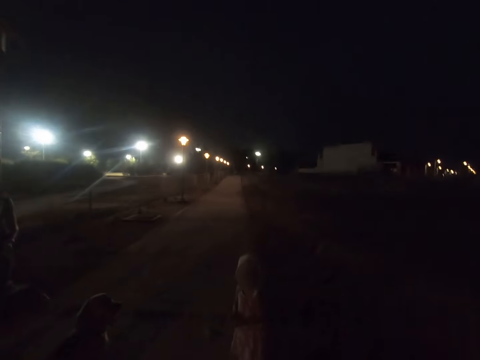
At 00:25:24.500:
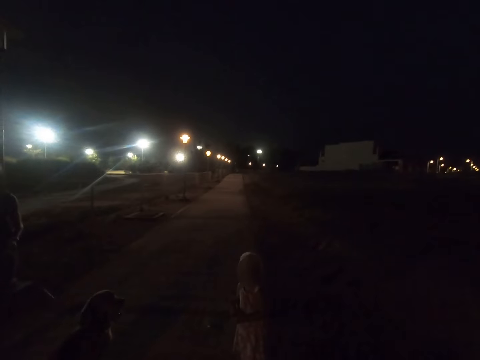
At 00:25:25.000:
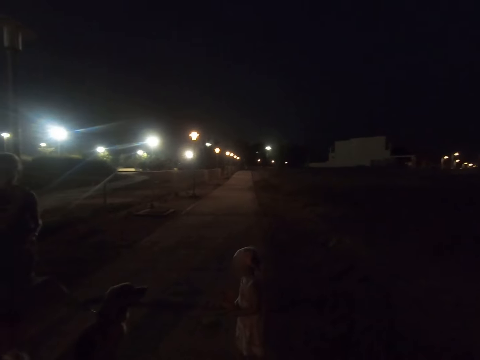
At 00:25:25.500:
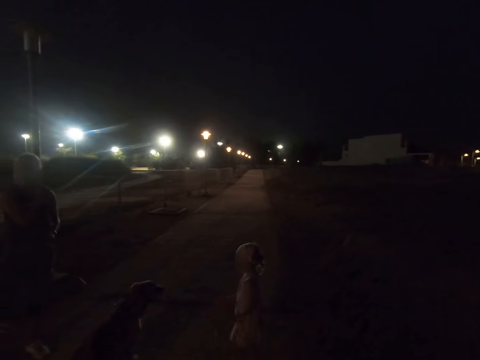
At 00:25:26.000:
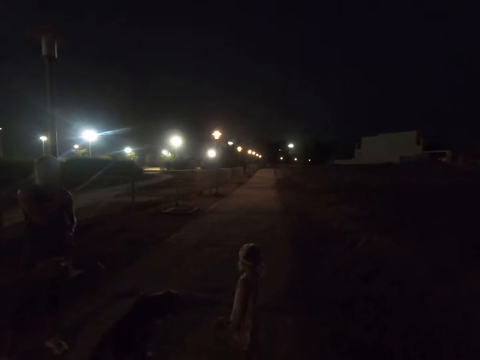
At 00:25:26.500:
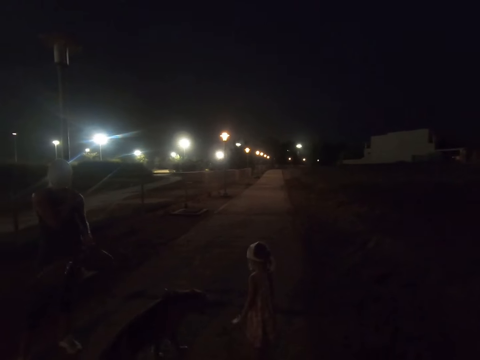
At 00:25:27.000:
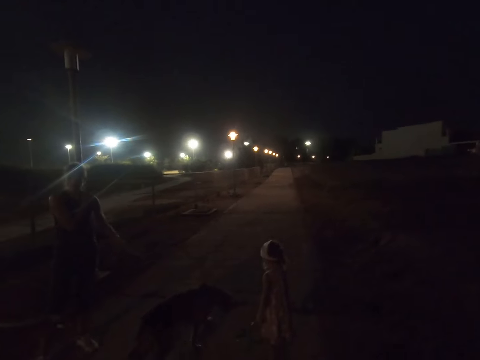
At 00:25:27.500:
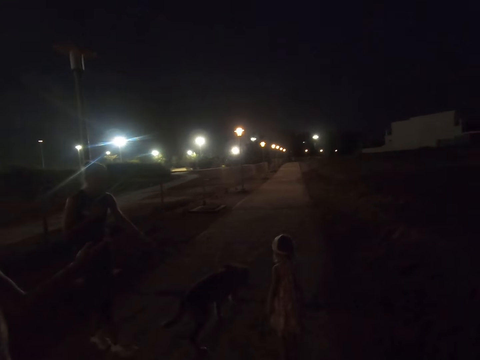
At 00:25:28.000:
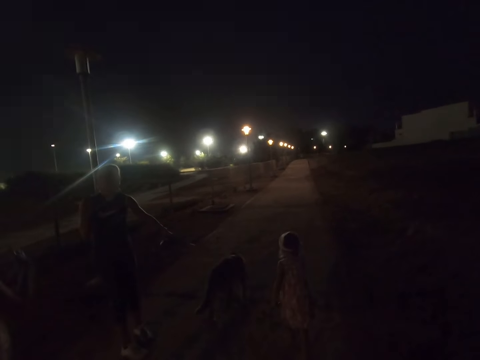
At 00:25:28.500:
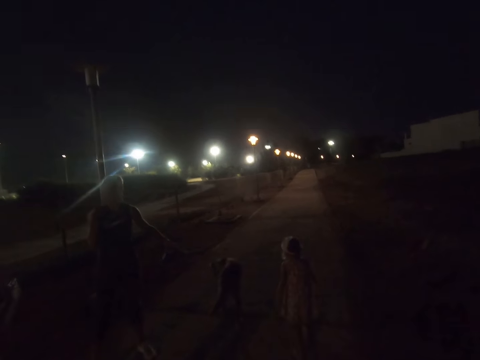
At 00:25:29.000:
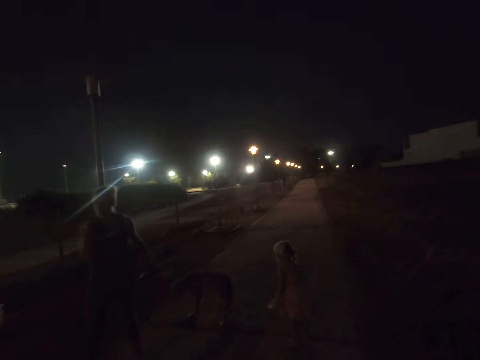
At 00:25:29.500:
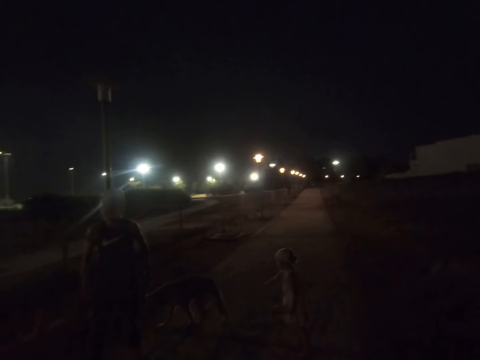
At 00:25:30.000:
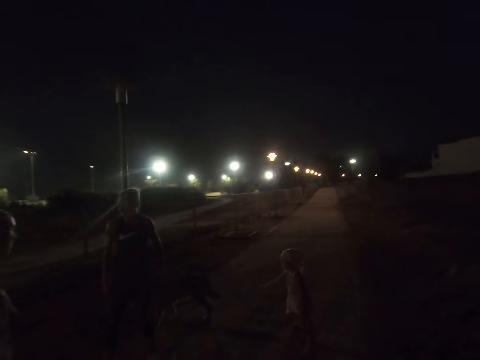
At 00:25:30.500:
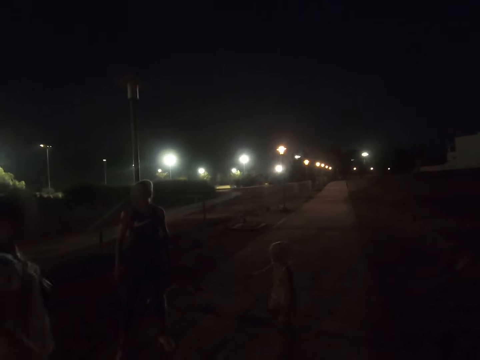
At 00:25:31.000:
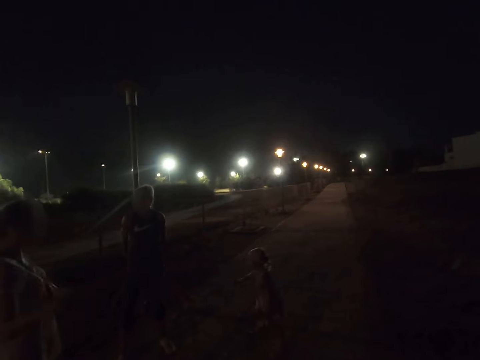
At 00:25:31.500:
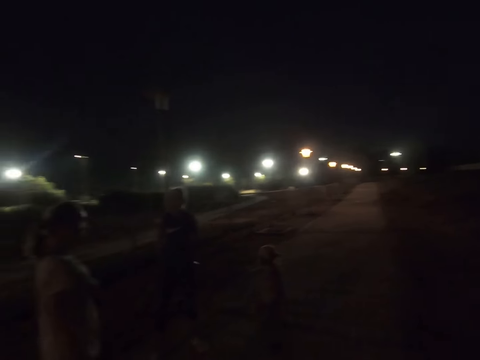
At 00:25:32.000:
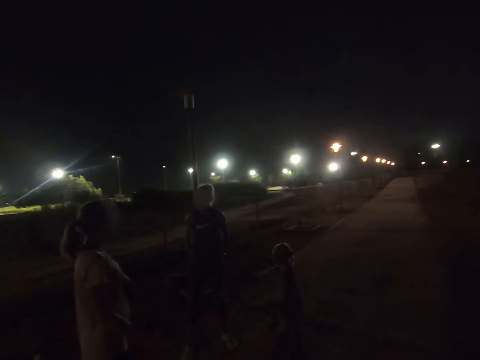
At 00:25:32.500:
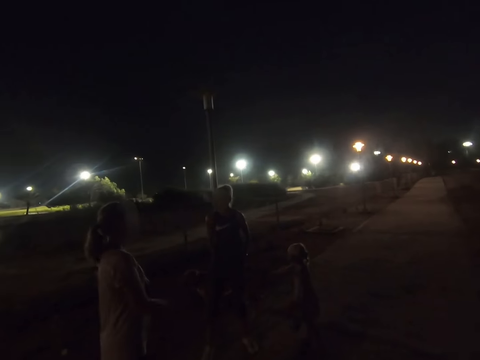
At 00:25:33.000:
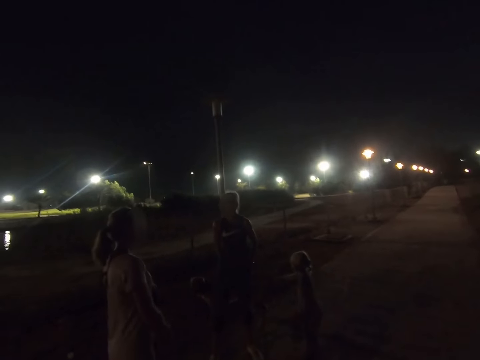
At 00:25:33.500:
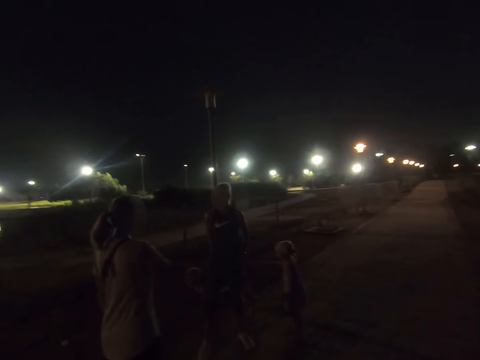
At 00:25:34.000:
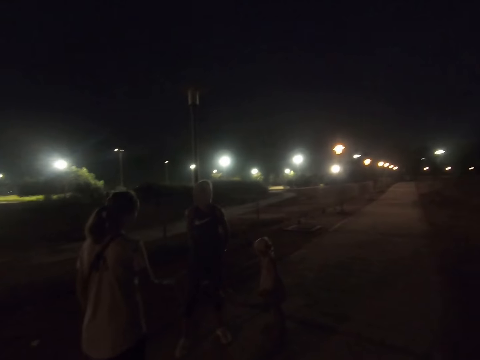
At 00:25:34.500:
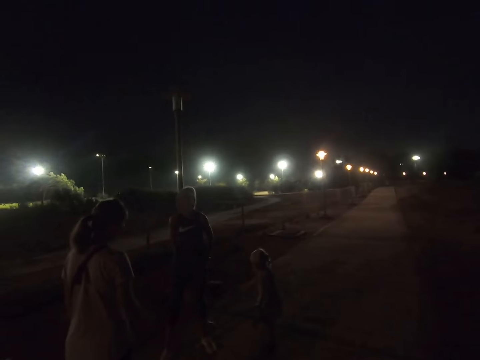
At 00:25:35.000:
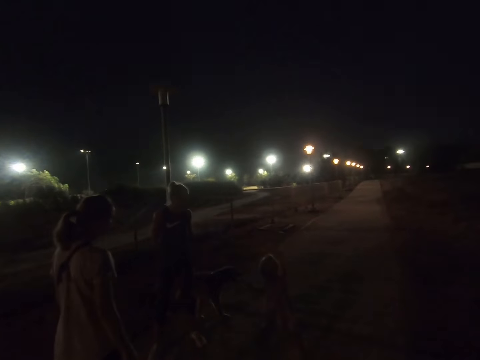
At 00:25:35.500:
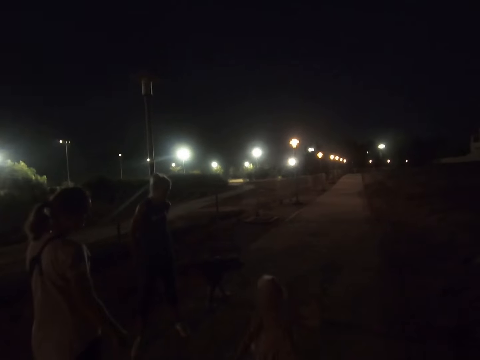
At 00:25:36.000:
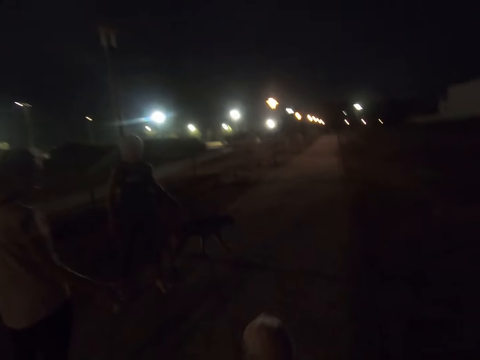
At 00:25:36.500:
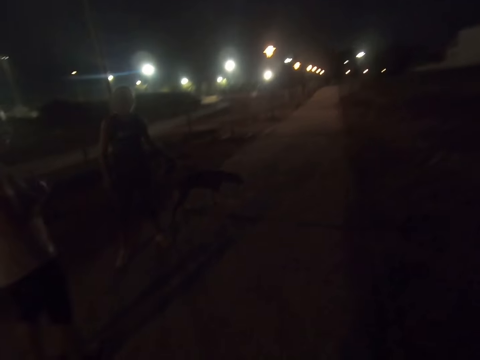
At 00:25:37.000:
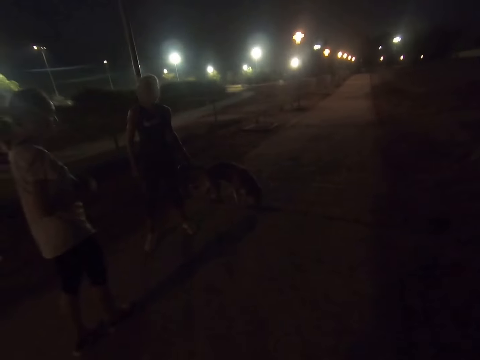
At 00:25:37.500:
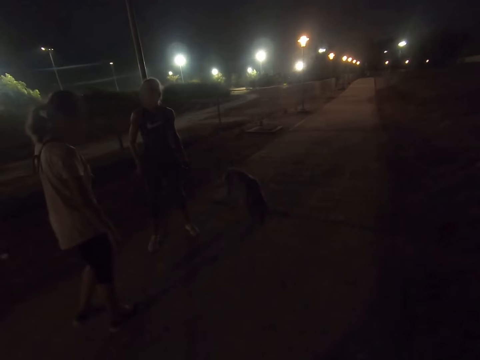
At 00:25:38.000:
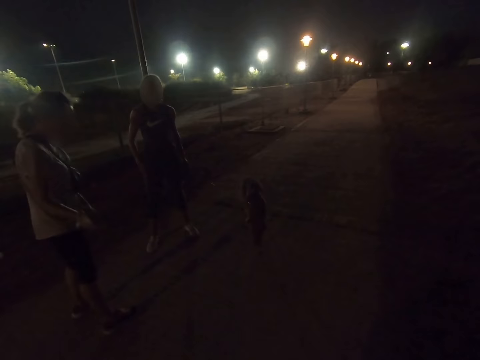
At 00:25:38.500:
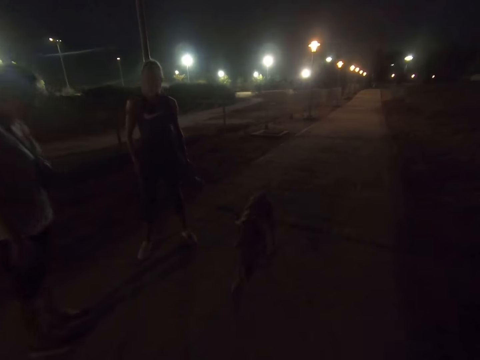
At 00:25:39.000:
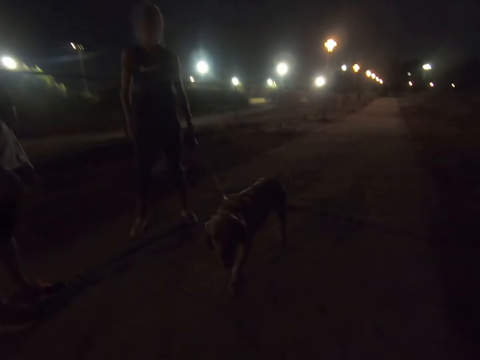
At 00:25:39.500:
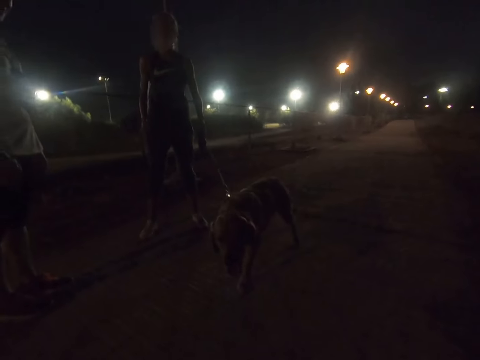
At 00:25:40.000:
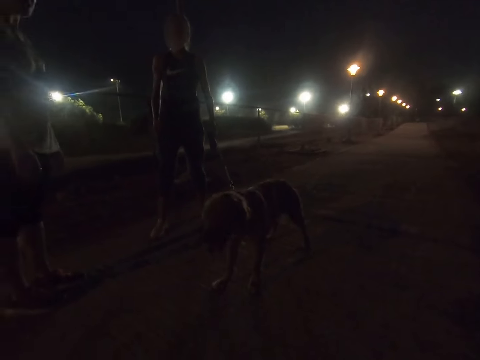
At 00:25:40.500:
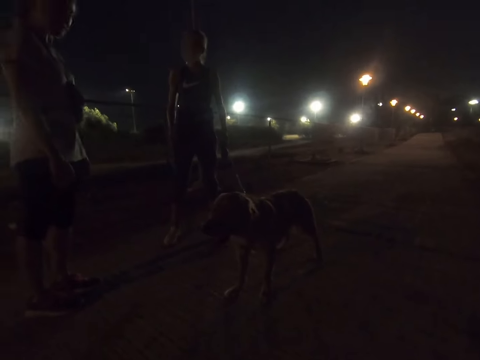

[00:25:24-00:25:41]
A woman gestures around. A girl runs around. The woman gestures around.

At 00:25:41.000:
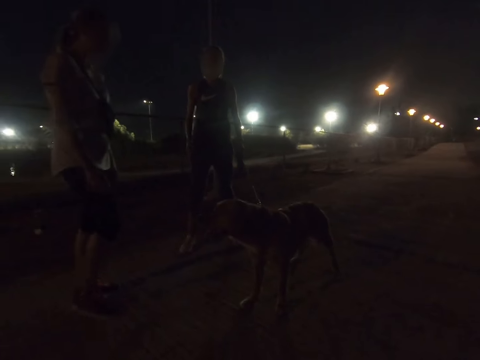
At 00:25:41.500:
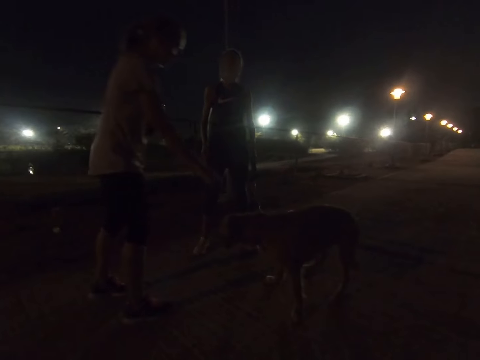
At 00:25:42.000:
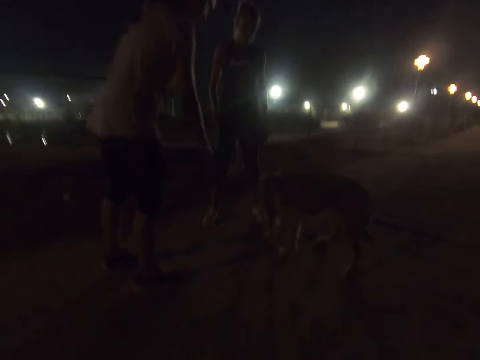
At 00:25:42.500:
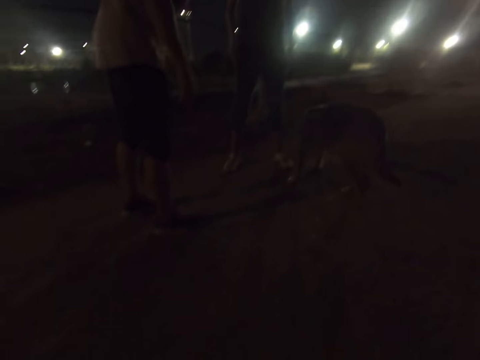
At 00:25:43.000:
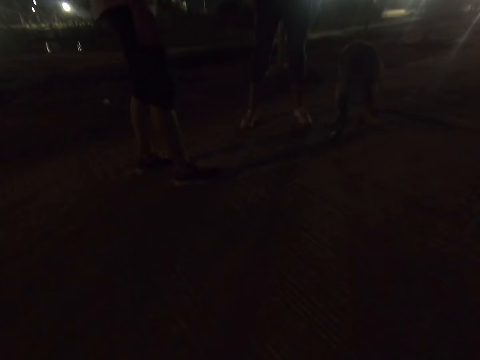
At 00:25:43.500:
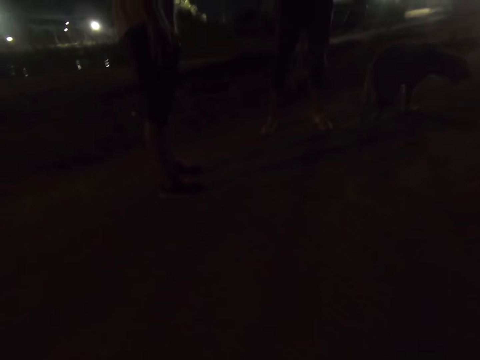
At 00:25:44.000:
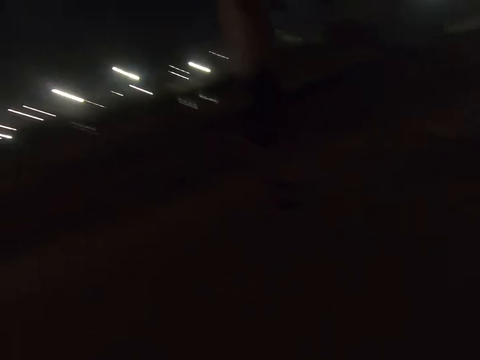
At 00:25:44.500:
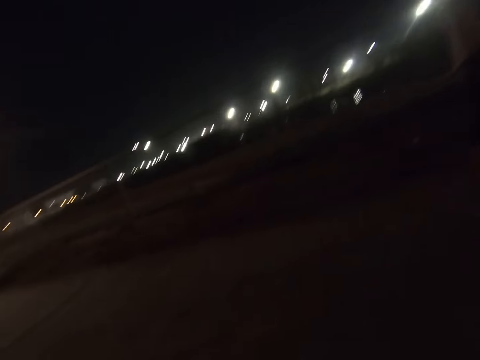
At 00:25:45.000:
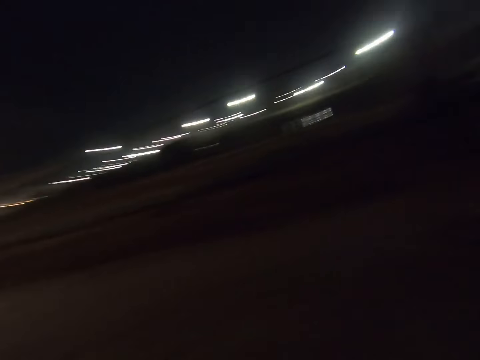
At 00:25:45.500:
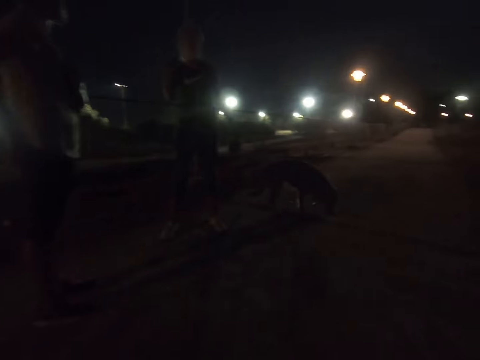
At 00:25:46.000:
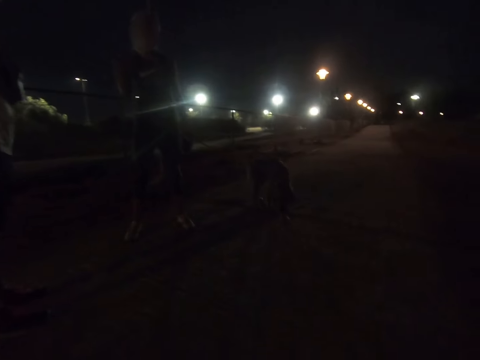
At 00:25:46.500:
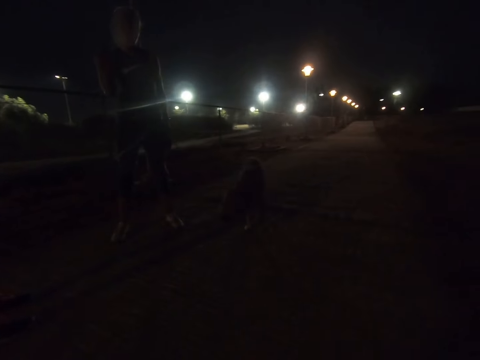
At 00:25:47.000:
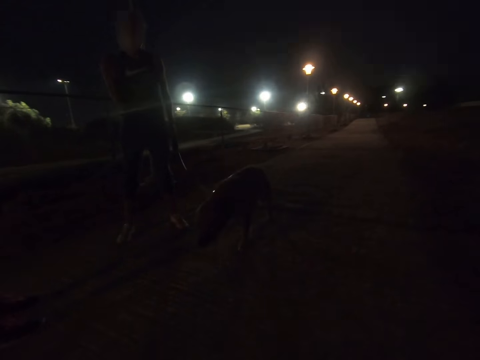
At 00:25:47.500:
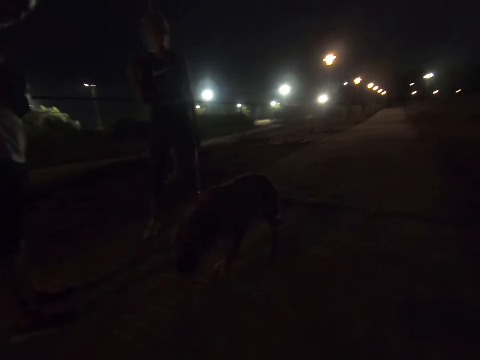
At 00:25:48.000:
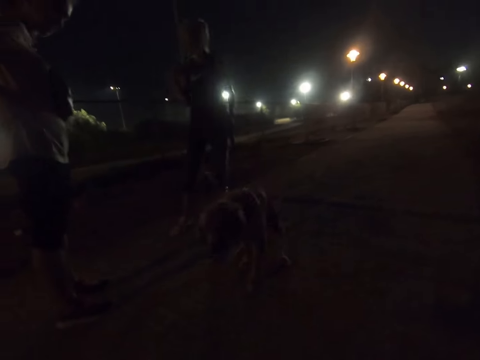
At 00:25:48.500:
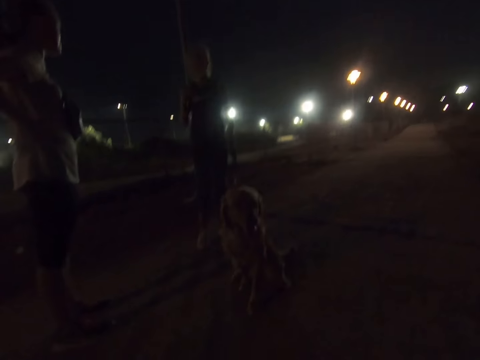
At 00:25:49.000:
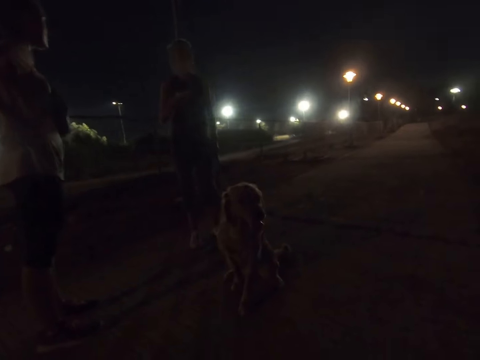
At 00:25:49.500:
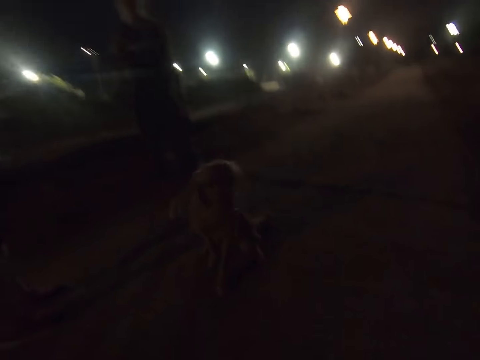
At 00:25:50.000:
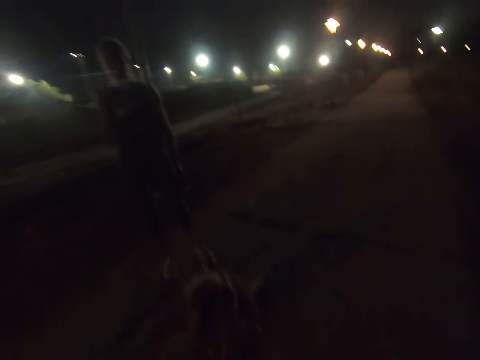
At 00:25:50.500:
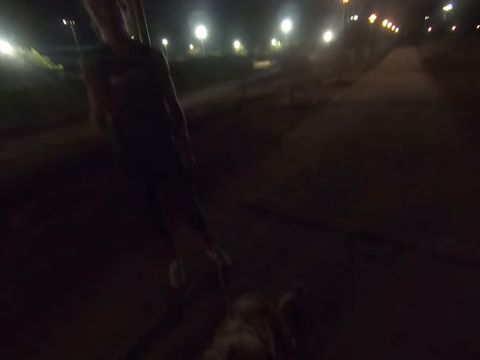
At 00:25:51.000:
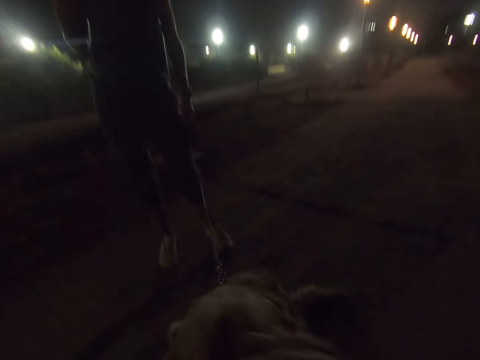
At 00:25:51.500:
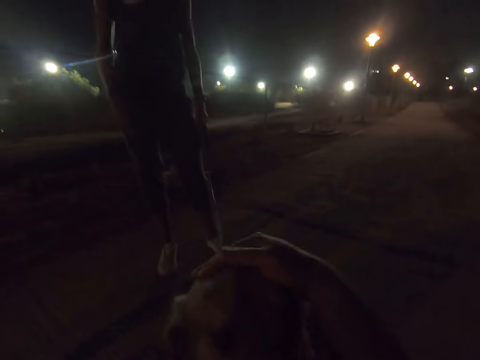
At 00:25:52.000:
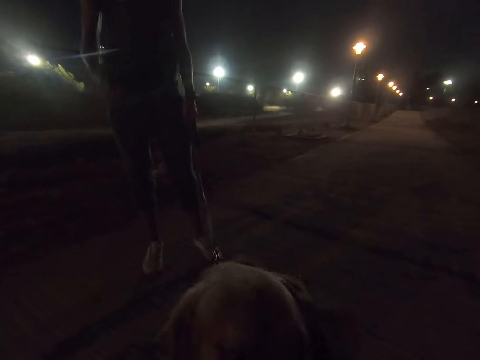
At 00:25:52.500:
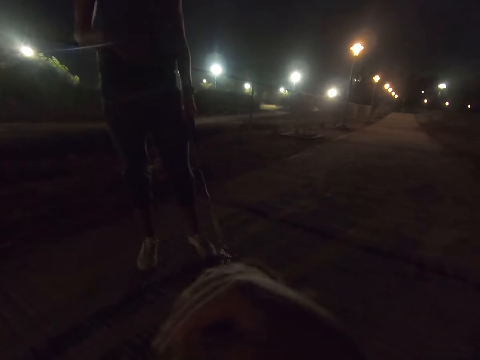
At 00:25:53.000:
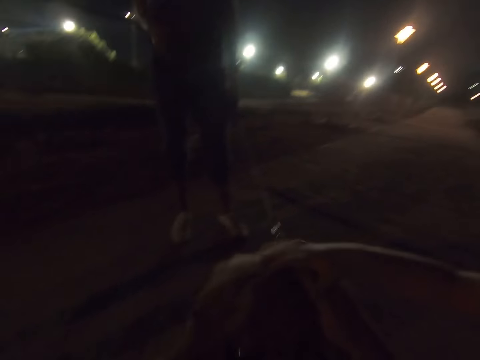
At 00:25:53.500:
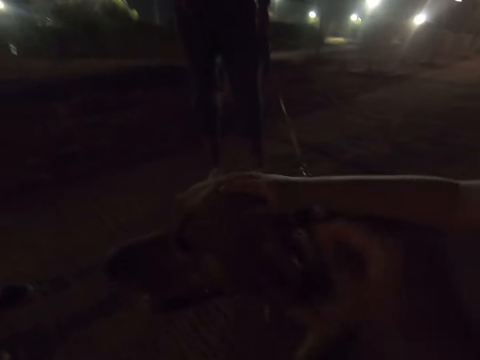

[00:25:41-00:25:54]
A woman moves around. The camera wearer looks around. Another woman gestures around. A third woman holds a dog's leash. The camera wearer pets the dog. They pet the dog with a child. The third woman holds the dog's leash.
